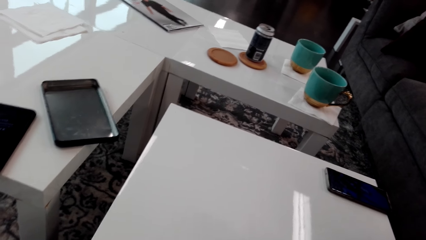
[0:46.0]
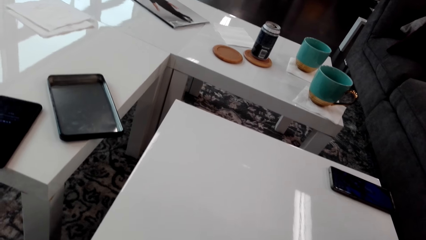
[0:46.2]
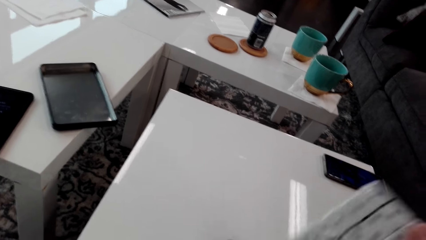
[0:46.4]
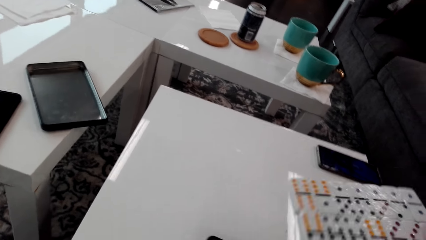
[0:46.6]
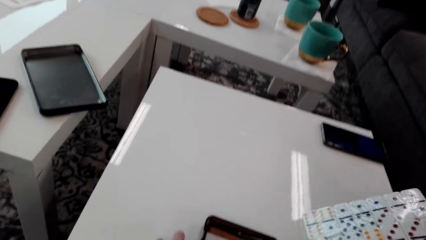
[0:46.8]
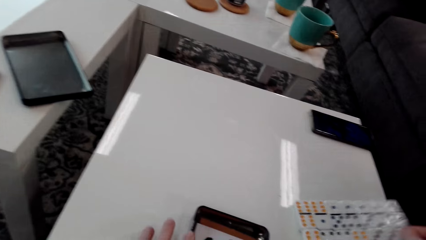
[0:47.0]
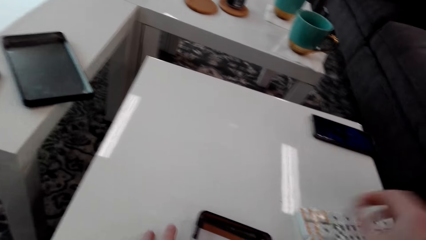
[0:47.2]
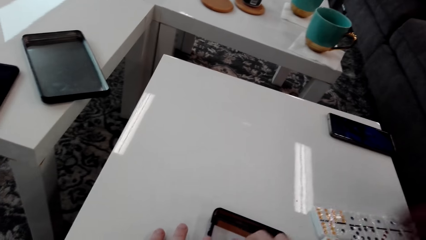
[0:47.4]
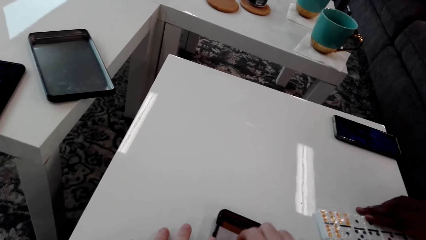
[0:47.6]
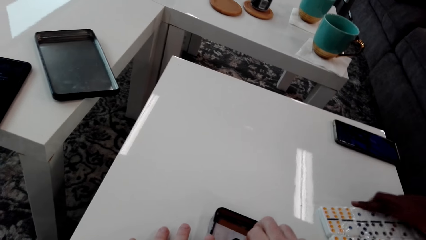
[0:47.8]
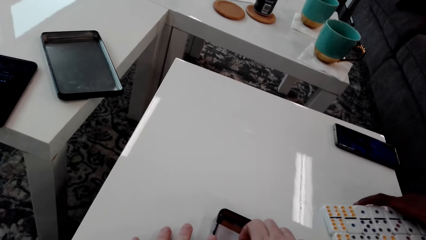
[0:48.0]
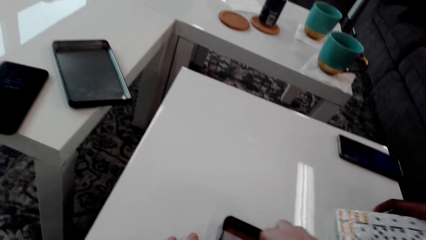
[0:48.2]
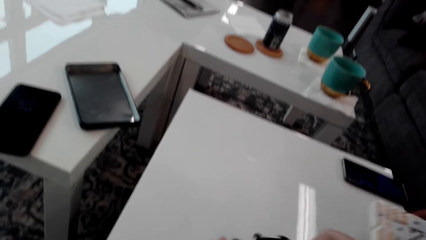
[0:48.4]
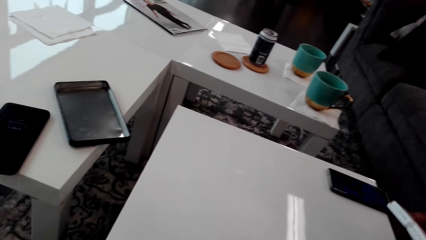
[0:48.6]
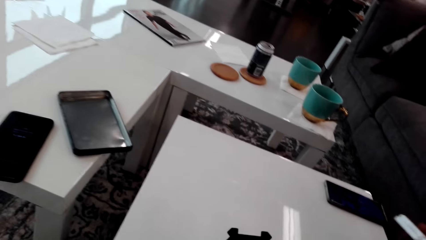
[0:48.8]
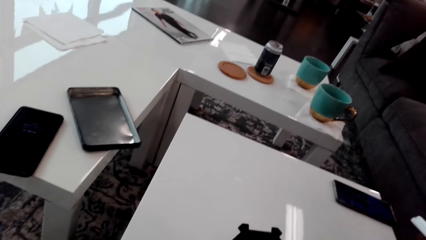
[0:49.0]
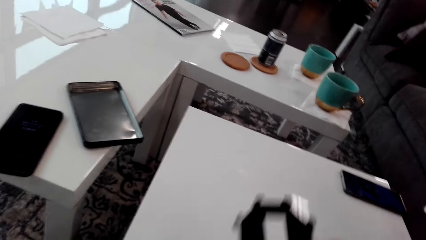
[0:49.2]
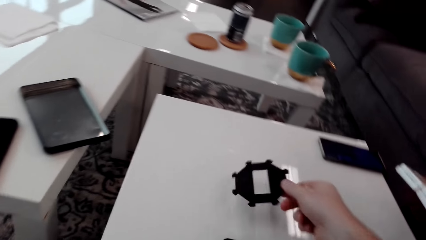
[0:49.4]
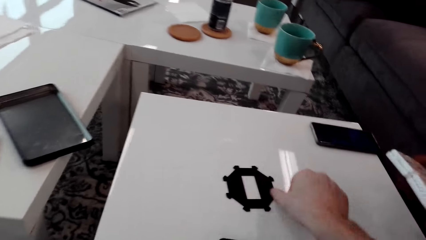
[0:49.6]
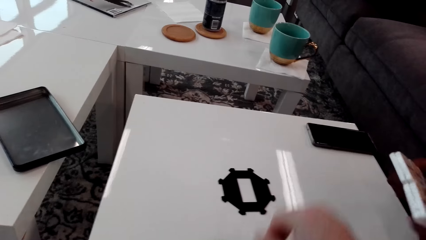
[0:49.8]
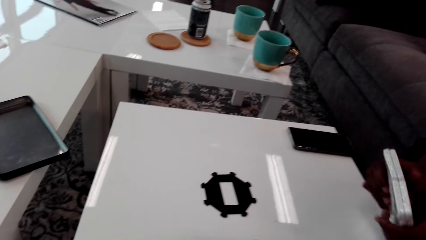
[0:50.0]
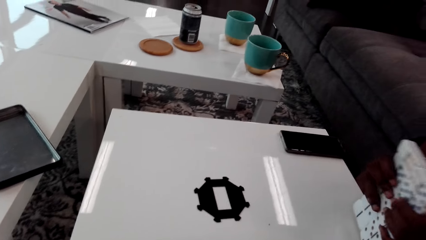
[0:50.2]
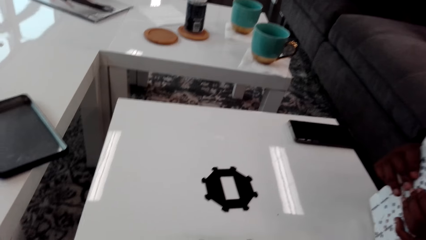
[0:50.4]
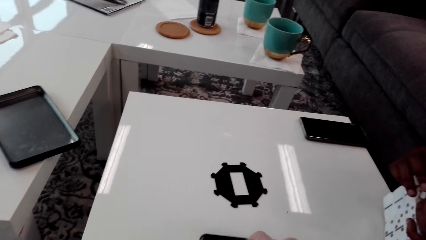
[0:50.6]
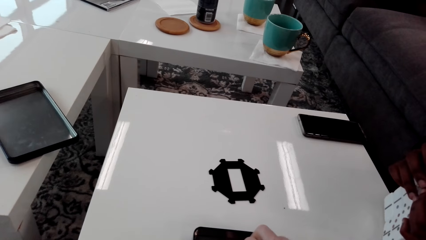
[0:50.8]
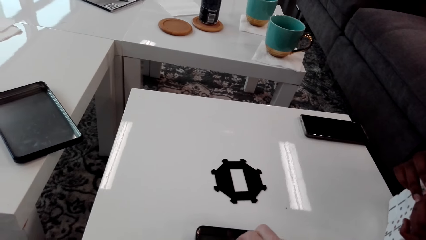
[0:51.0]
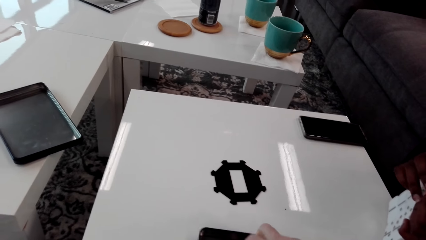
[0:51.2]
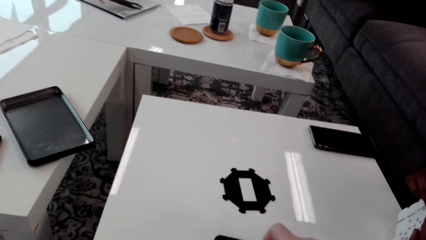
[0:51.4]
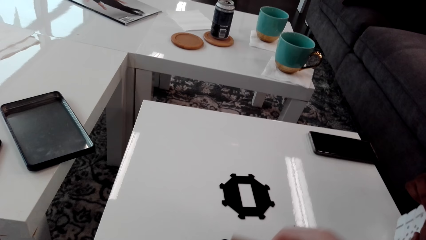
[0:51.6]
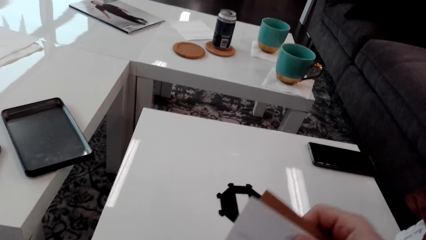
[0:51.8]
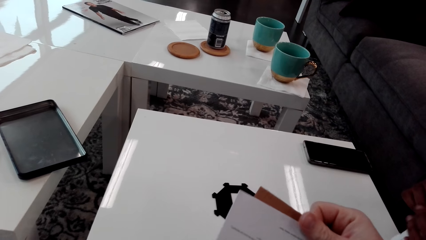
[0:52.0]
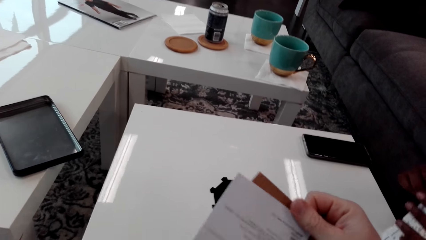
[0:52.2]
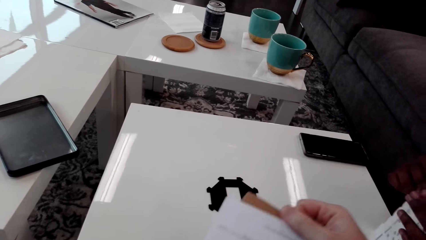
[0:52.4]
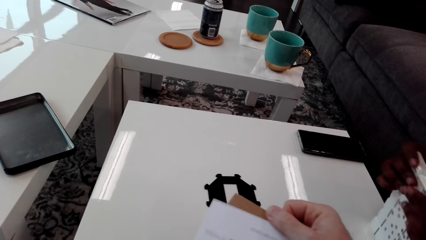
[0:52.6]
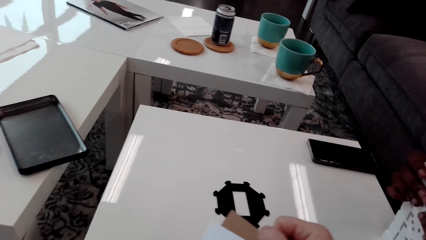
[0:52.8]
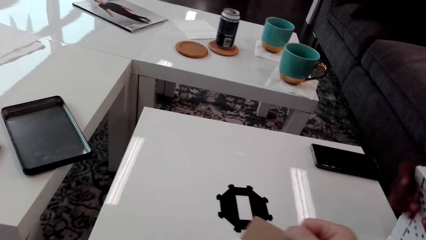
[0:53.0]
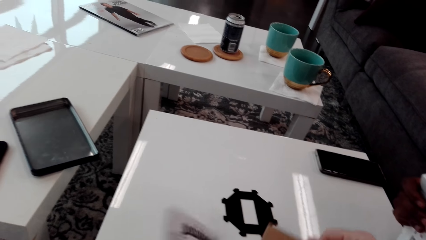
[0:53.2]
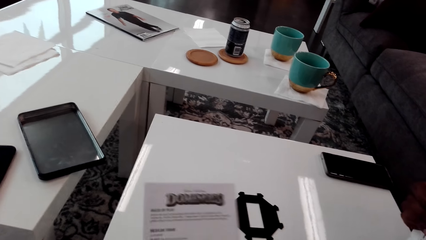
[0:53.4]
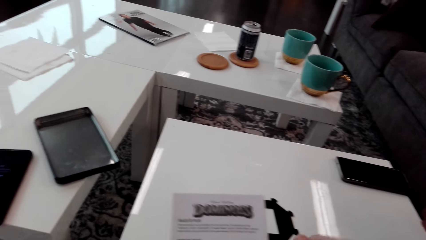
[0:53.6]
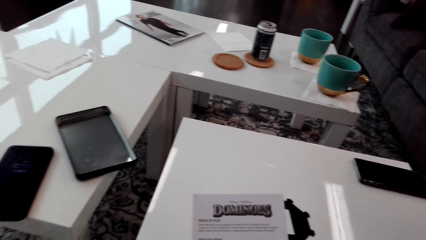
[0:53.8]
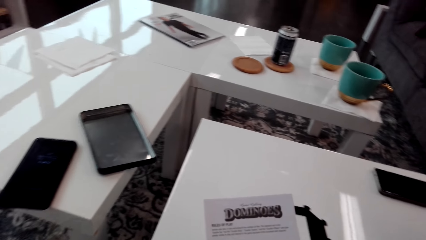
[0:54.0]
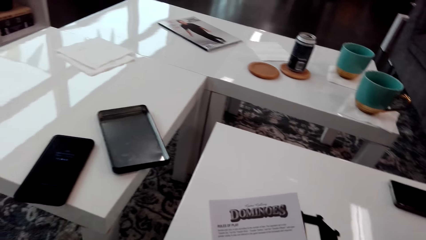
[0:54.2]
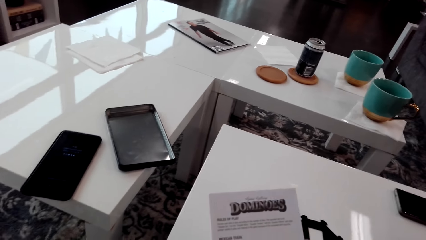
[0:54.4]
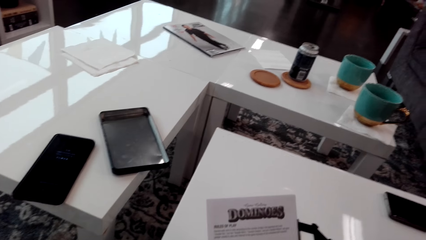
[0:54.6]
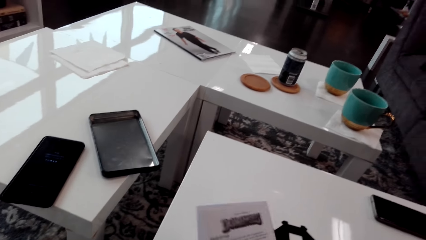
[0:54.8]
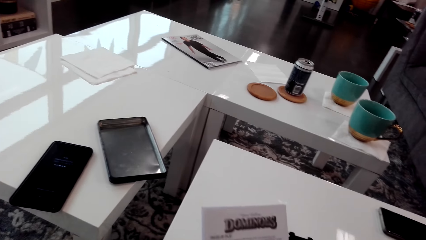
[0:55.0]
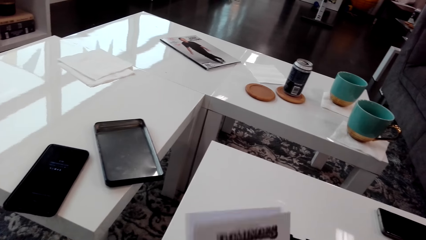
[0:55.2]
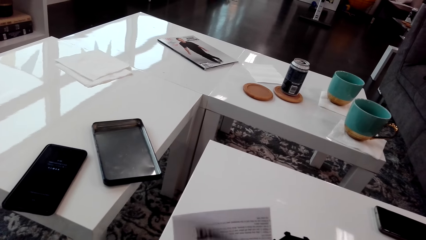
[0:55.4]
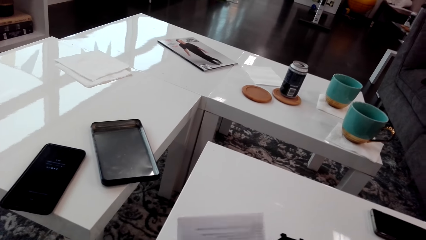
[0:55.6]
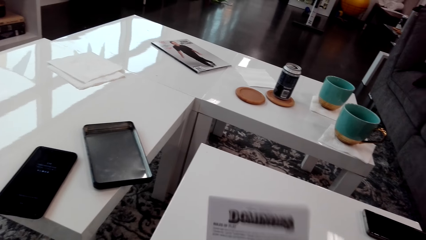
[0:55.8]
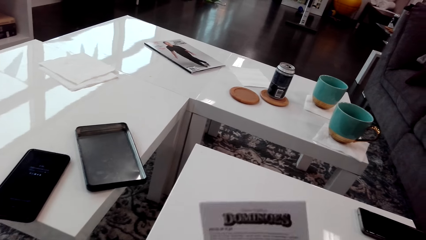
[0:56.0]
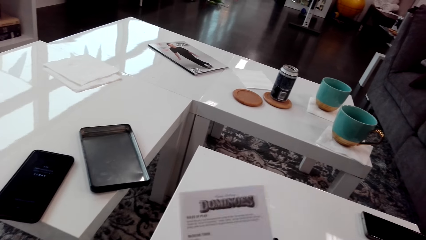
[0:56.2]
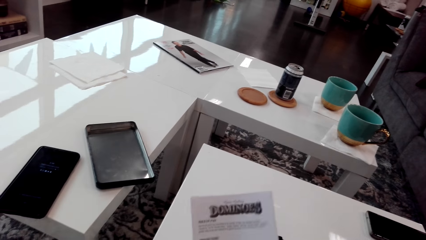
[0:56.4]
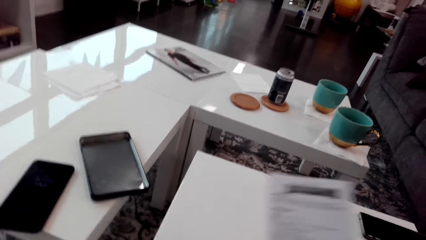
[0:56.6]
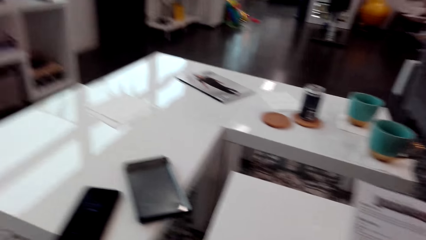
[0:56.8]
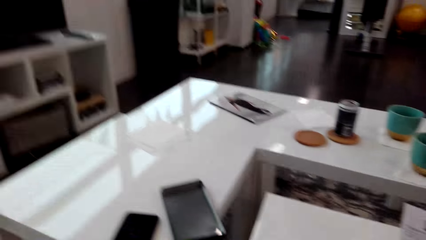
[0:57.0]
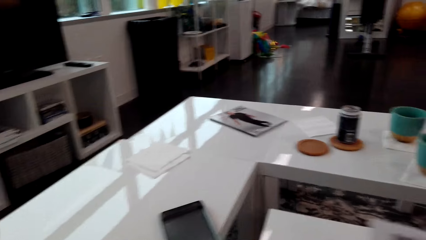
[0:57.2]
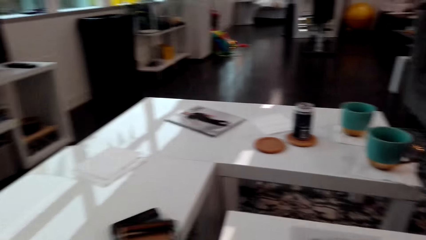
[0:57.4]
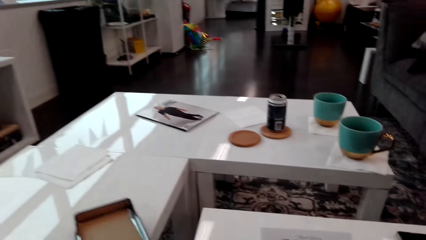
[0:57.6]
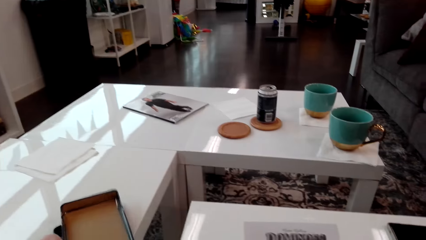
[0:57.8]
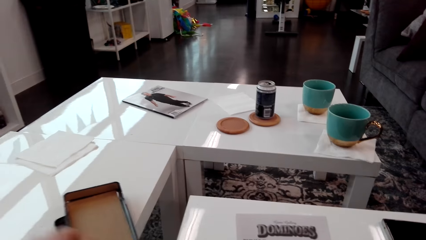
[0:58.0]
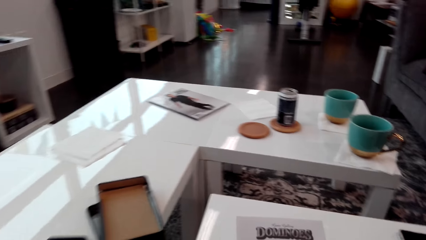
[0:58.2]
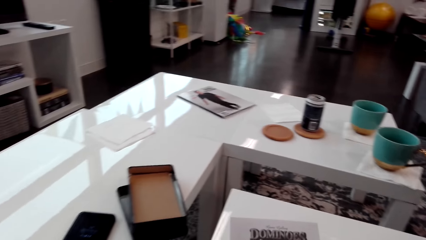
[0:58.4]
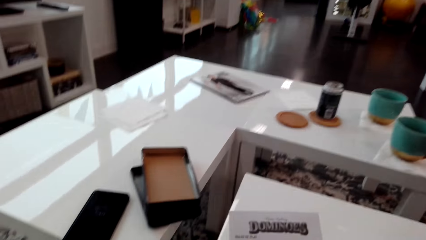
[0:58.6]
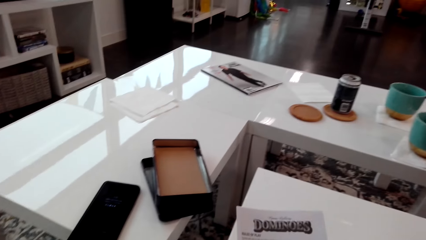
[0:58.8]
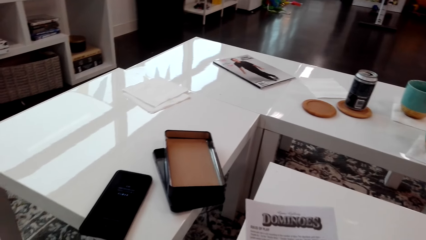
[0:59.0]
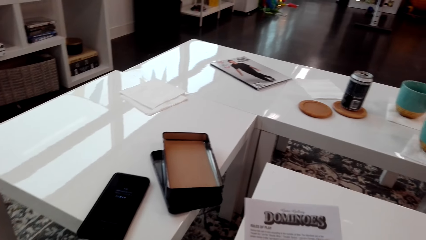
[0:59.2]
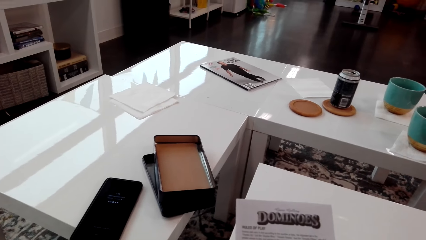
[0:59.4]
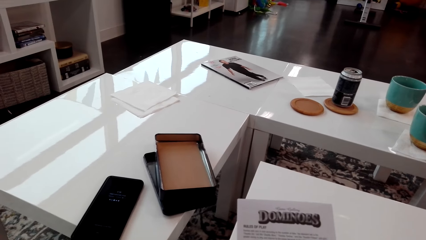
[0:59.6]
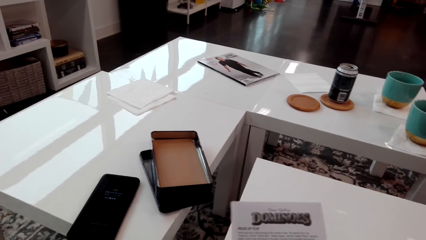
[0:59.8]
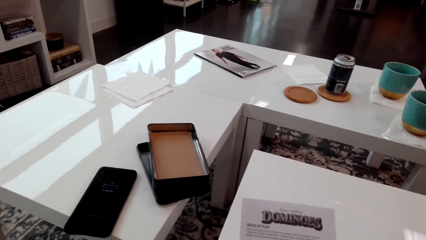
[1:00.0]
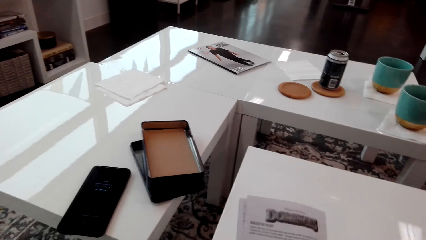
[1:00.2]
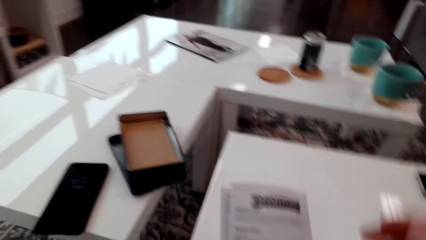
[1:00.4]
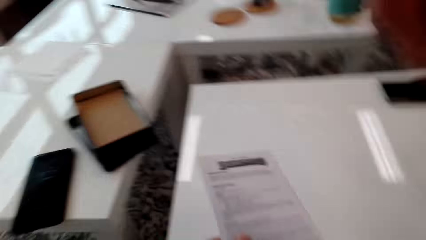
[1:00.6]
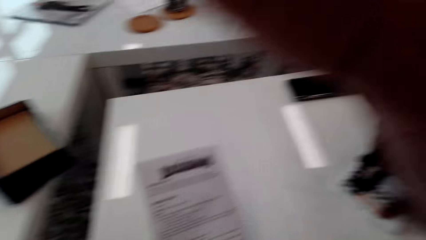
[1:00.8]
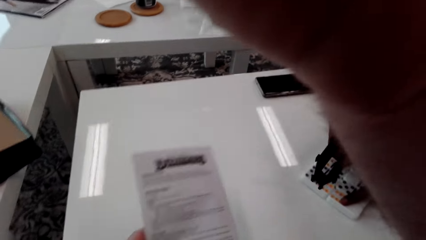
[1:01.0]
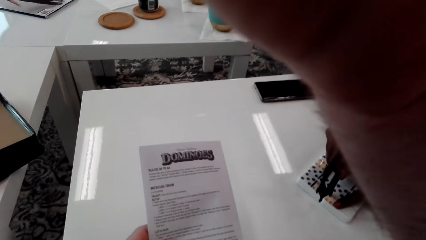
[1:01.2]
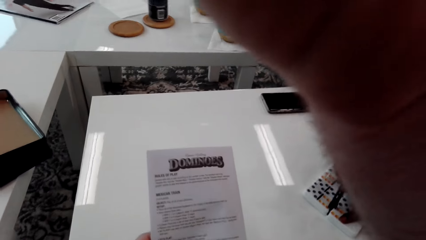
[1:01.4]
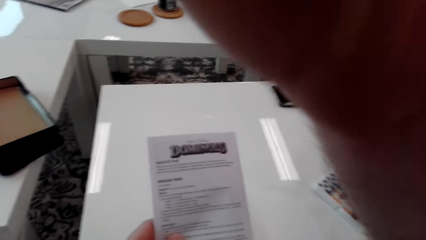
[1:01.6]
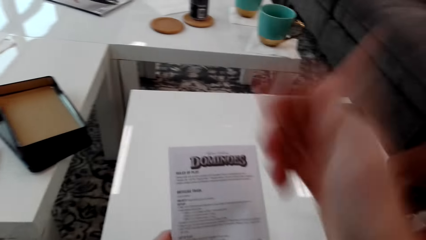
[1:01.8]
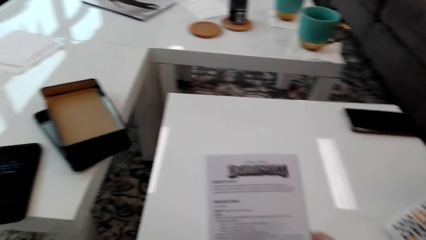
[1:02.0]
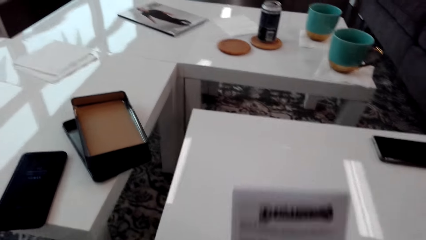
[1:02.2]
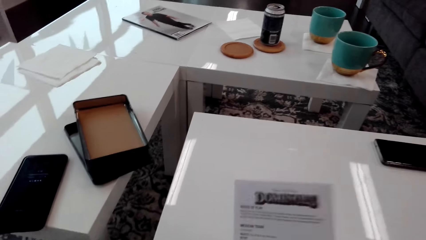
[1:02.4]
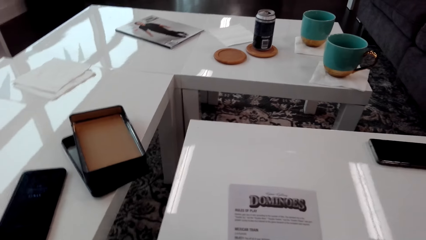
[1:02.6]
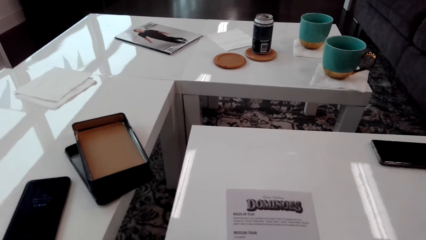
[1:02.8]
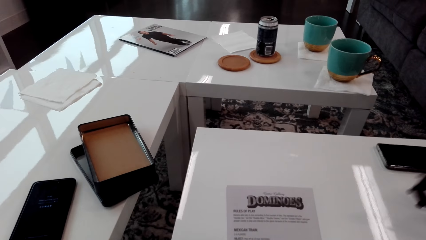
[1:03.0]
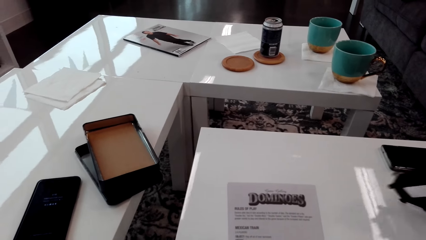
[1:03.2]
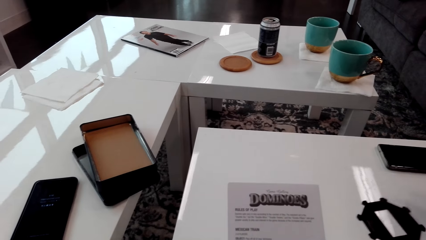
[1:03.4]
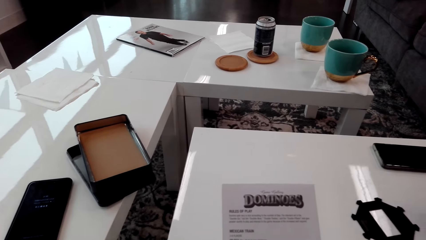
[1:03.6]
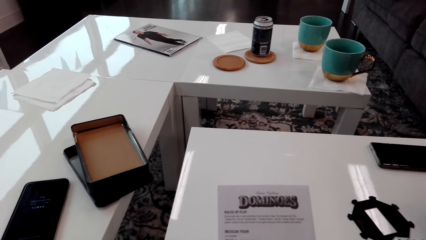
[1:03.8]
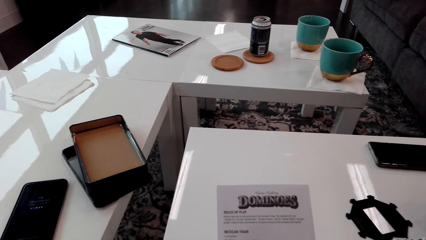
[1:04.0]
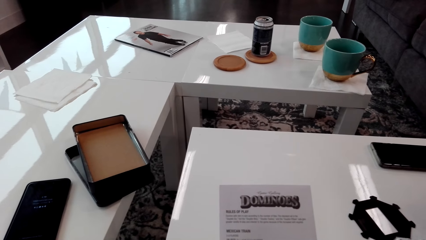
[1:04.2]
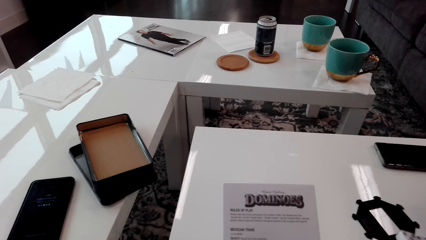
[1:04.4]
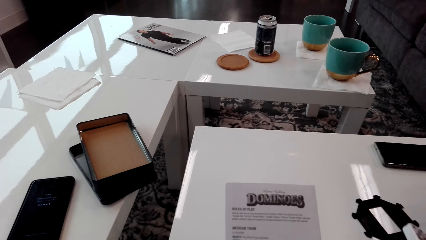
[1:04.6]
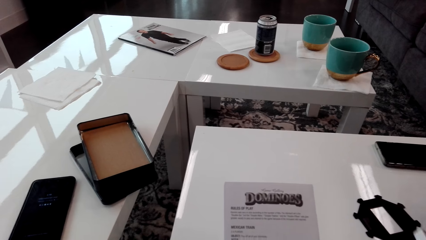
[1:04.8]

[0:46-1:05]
The camera wearer gives the dominoes to a man. They place the pack of dice on the table, pick up something, and place the container down. The man holds the pack of dice. The camera wearer picks up the manual. They hold a paper. They stare at the paper. They look around. They stare at the paper. They adjust the camera. They hold the paper.
